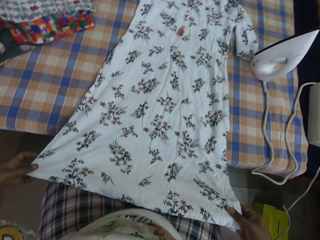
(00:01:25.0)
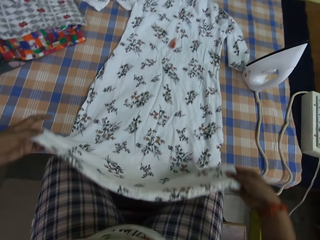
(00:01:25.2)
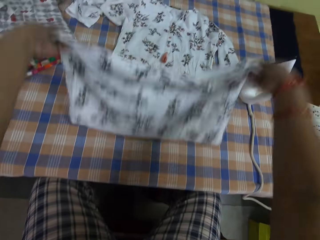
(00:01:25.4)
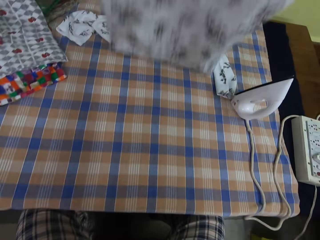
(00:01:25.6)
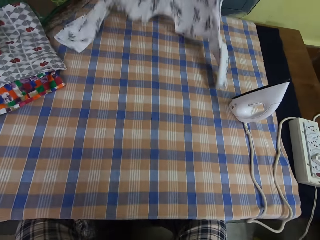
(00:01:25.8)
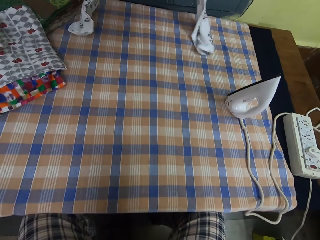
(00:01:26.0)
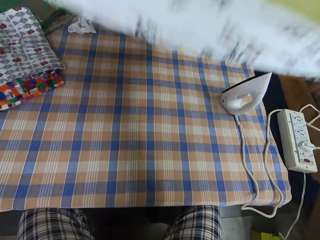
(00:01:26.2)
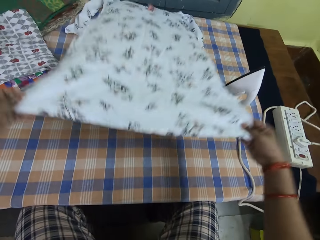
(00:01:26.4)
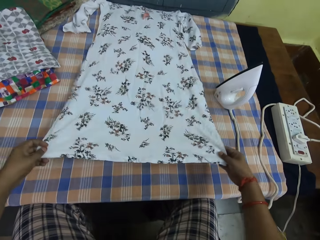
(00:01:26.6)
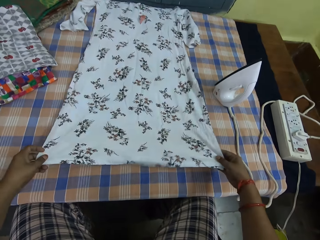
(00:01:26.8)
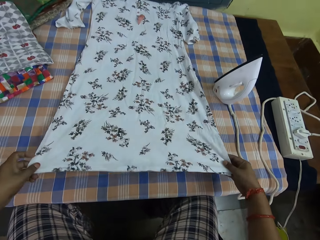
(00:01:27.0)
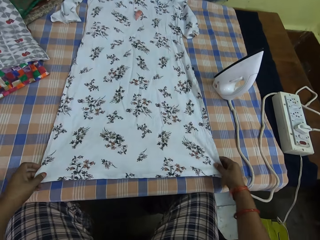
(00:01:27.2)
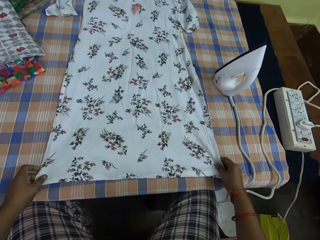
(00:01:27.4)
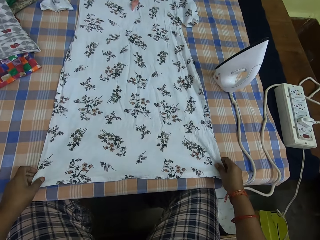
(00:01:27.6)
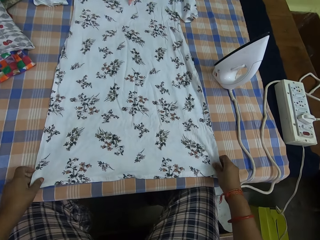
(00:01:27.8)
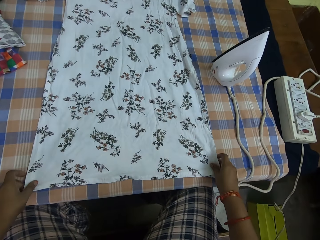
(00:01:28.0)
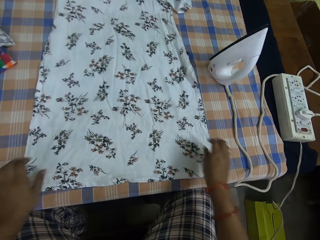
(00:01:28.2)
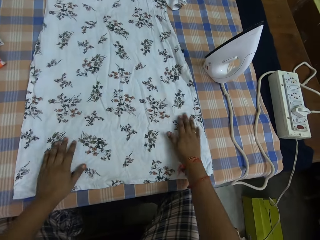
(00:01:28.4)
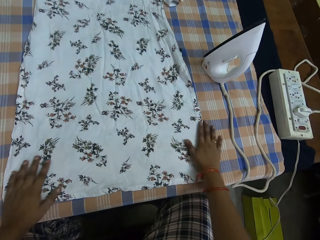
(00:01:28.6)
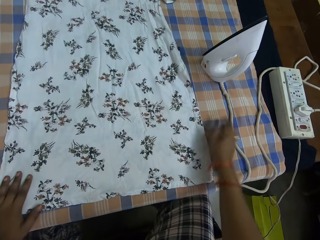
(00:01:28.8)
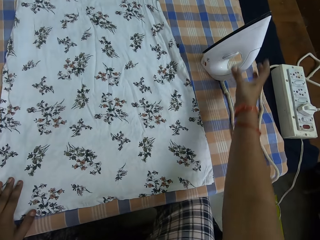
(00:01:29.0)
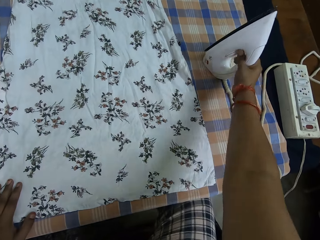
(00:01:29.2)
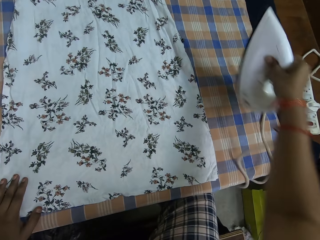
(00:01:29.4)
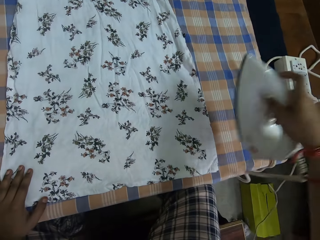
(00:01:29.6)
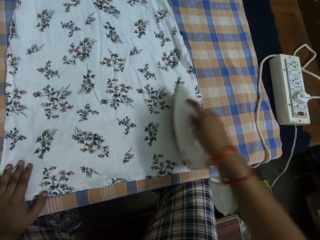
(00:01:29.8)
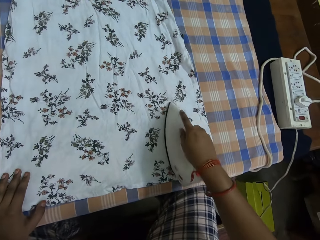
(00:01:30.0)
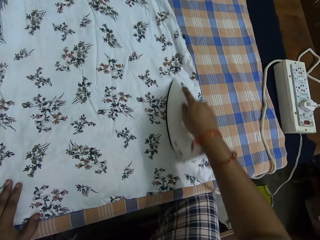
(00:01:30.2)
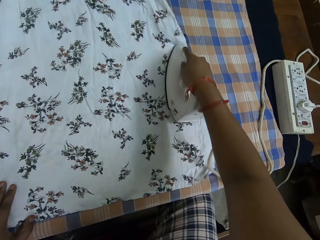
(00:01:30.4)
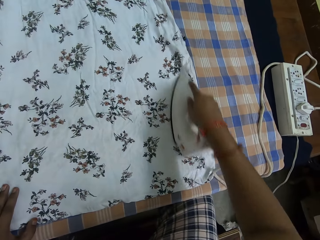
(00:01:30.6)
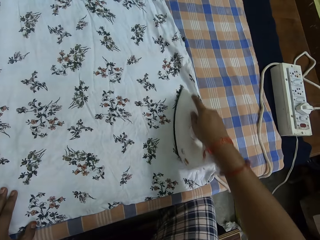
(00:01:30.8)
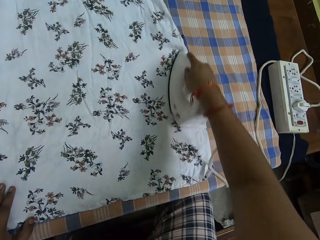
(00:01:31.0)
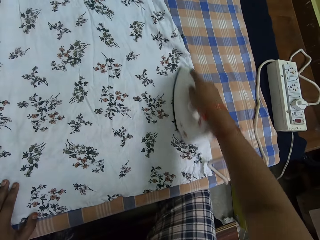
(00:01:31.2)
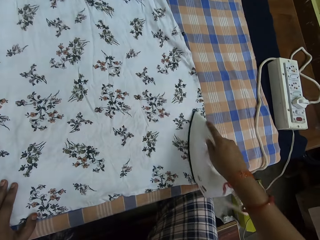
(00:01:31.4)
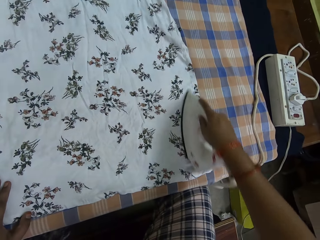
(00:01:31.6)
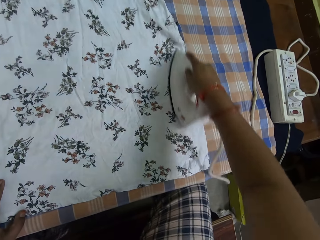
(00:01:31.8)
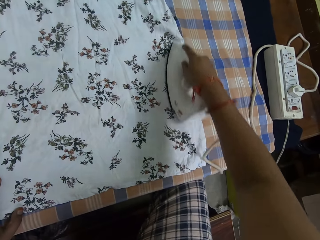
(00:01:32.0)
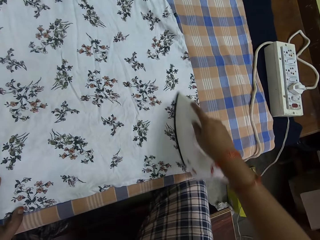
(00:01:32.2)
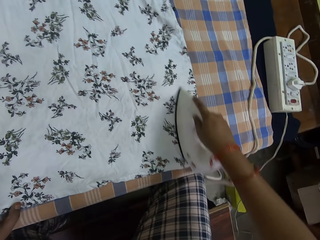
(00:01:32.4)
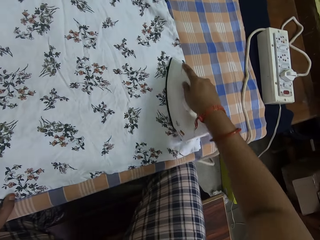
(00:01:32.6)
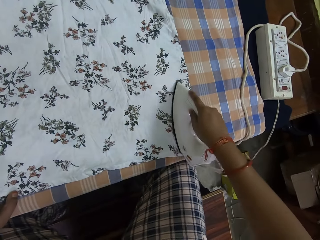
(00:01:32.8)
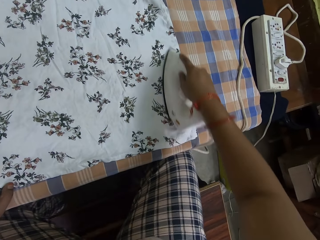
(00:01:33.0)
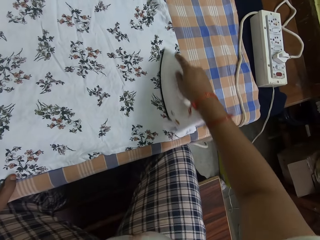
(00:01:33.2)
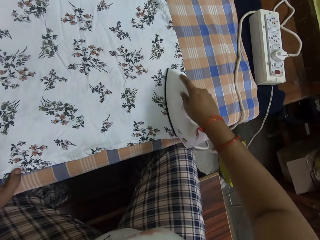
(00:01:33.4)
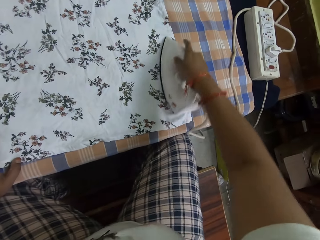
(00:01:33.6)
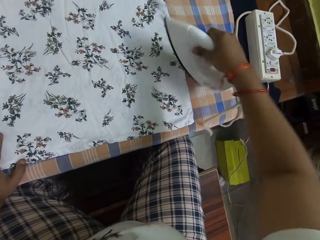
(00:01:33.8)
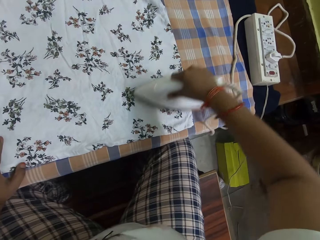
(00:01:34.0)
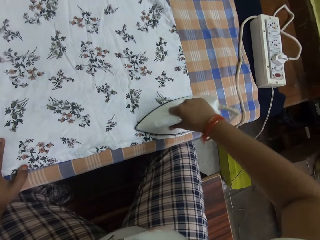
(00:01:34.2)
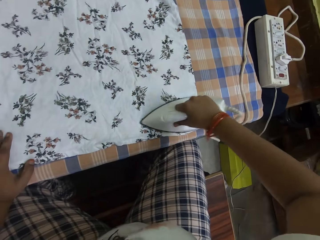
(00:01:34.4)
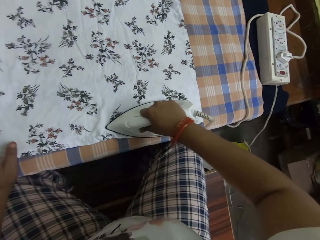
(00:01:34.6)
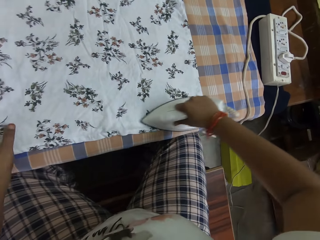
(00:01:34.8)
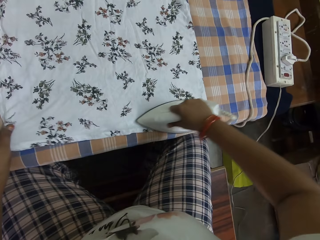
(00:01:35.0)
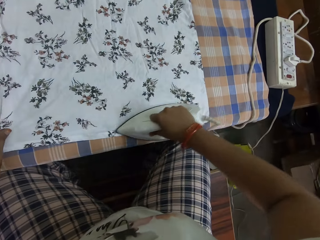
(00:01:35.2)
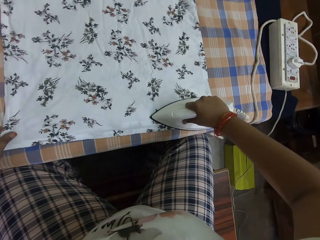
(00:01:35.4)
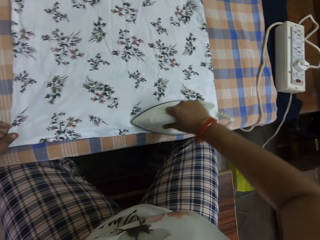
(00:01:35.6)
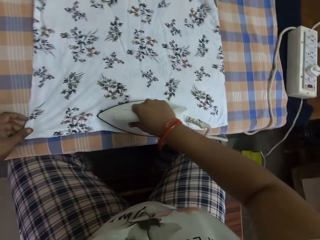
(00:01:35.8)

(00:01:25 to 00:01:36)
The camera wearer lifts up the cloth. They put down the cloth. They adjust the cloth. They pick up the iron from the iron table. They iron the dress with the iron.

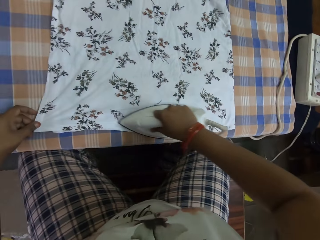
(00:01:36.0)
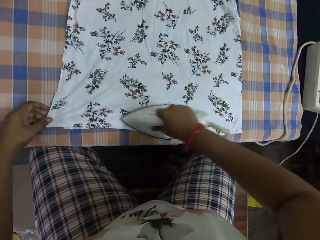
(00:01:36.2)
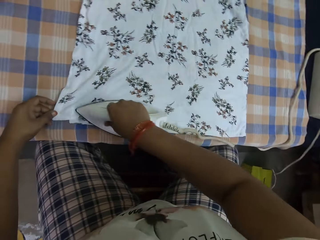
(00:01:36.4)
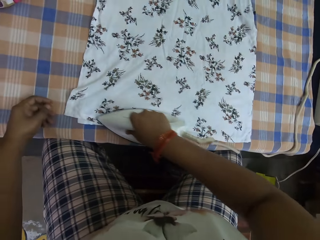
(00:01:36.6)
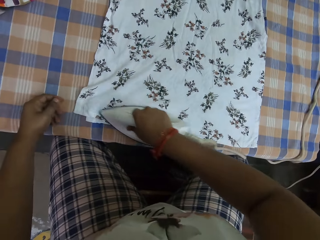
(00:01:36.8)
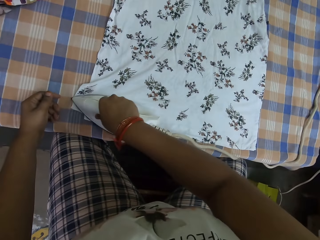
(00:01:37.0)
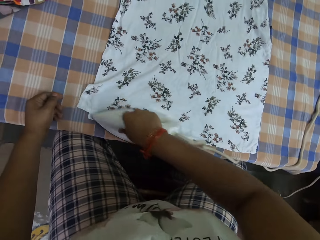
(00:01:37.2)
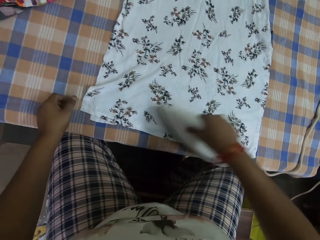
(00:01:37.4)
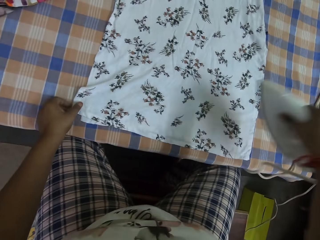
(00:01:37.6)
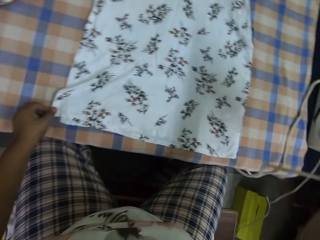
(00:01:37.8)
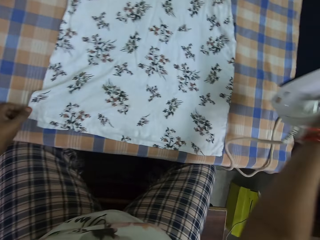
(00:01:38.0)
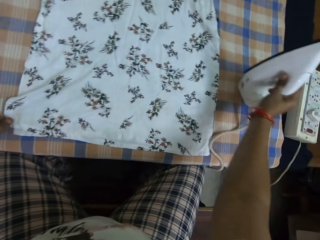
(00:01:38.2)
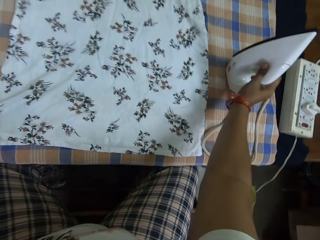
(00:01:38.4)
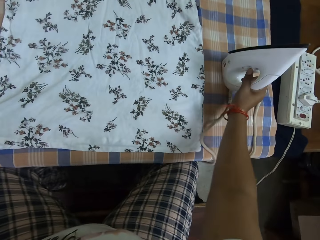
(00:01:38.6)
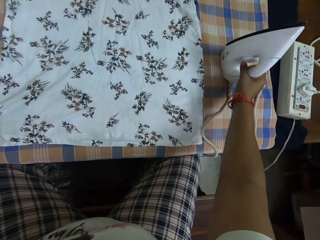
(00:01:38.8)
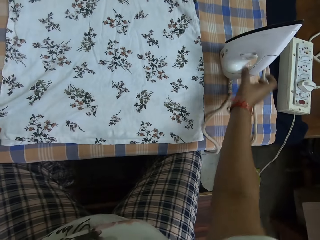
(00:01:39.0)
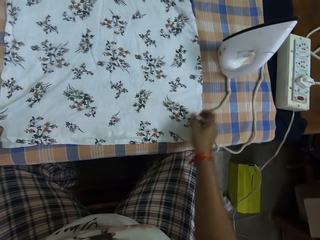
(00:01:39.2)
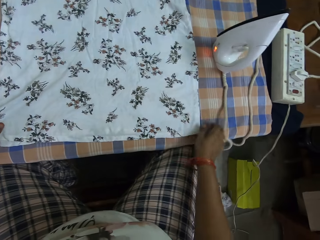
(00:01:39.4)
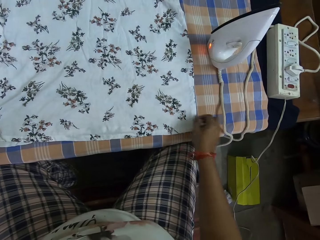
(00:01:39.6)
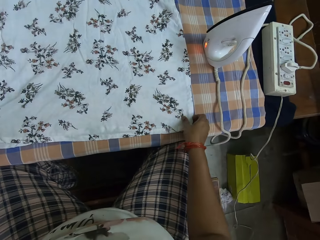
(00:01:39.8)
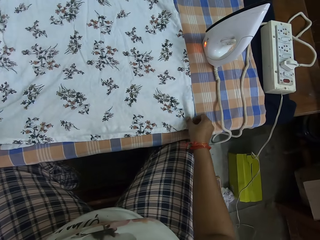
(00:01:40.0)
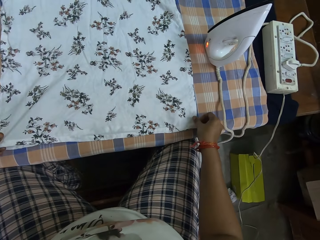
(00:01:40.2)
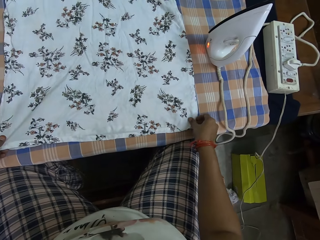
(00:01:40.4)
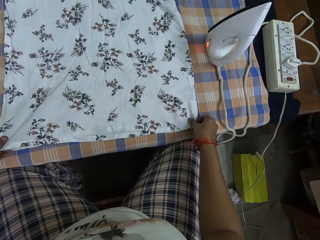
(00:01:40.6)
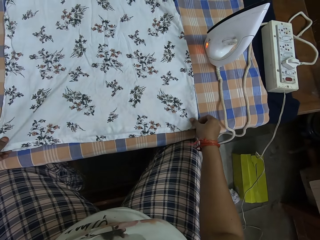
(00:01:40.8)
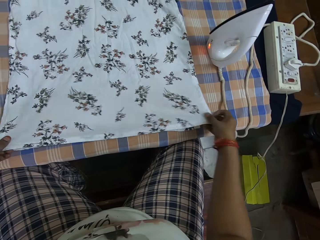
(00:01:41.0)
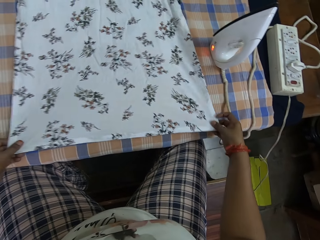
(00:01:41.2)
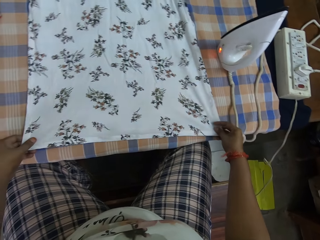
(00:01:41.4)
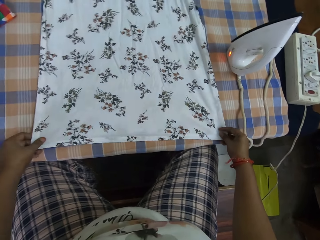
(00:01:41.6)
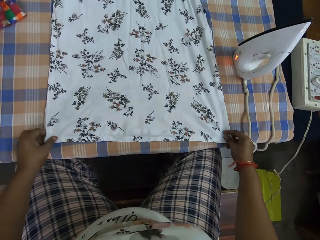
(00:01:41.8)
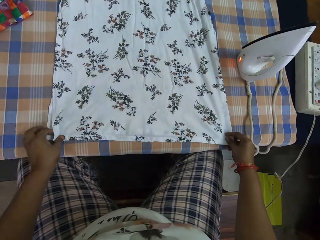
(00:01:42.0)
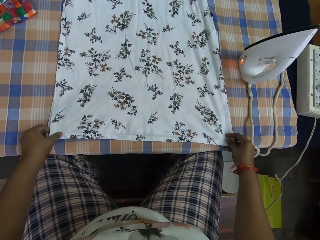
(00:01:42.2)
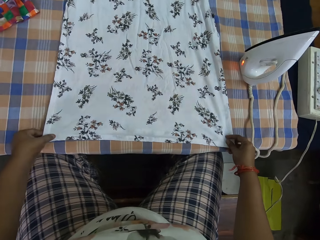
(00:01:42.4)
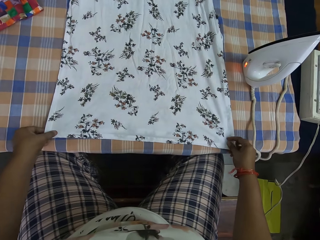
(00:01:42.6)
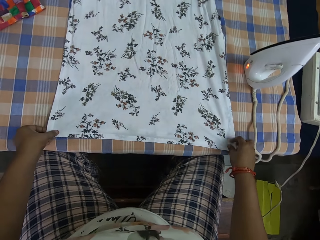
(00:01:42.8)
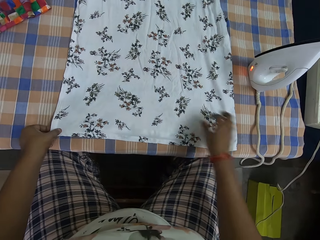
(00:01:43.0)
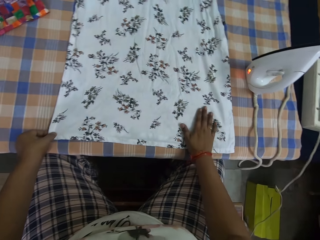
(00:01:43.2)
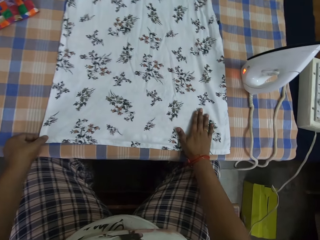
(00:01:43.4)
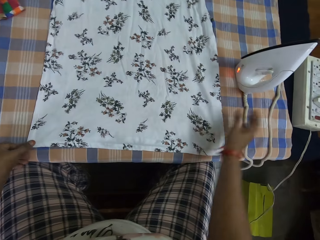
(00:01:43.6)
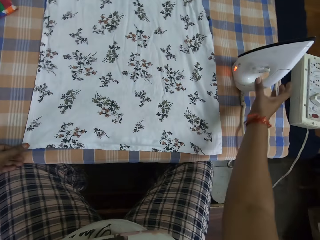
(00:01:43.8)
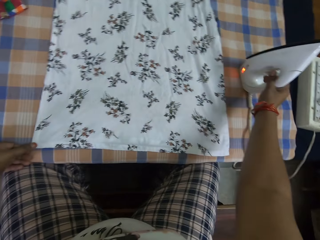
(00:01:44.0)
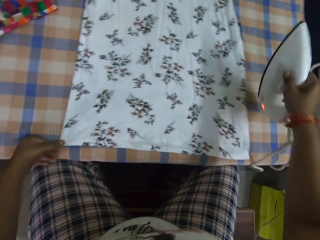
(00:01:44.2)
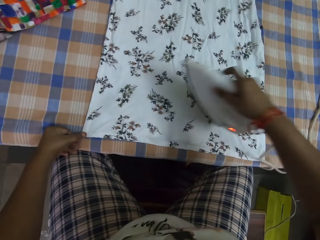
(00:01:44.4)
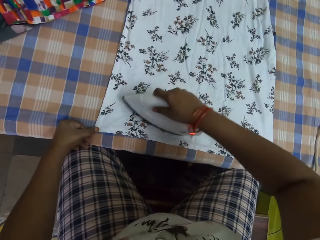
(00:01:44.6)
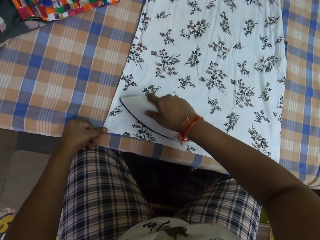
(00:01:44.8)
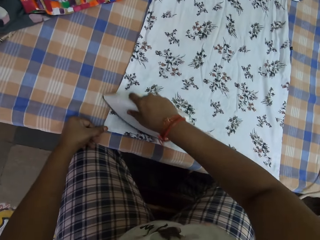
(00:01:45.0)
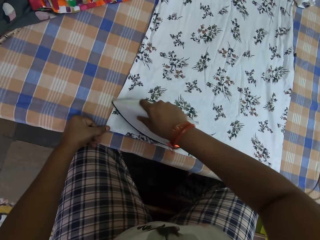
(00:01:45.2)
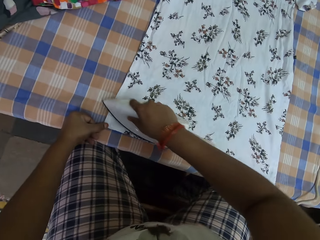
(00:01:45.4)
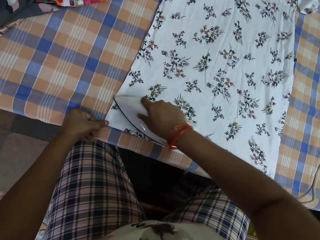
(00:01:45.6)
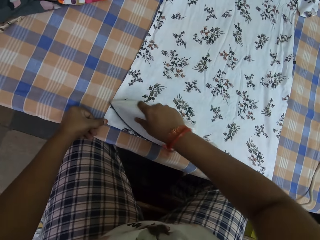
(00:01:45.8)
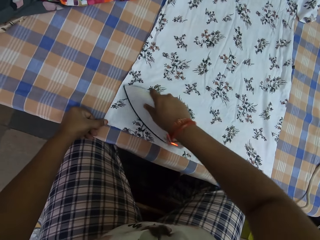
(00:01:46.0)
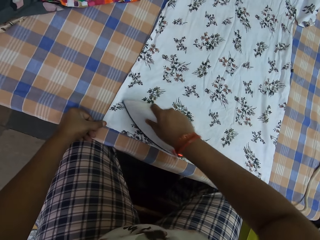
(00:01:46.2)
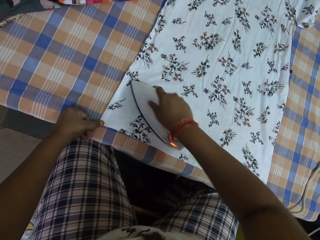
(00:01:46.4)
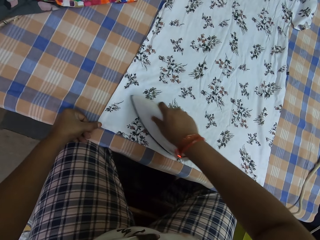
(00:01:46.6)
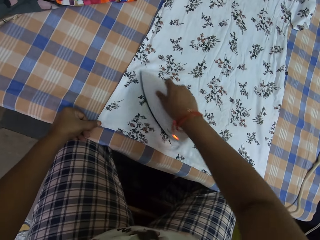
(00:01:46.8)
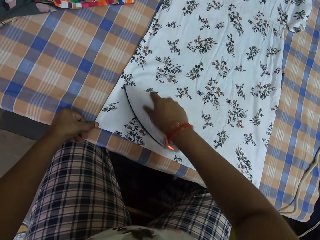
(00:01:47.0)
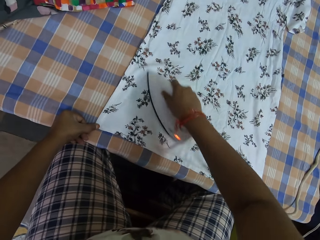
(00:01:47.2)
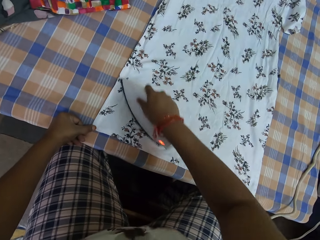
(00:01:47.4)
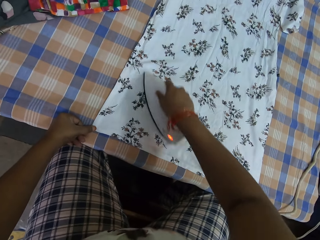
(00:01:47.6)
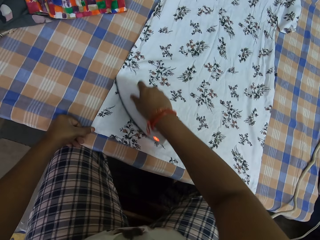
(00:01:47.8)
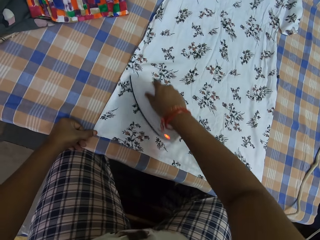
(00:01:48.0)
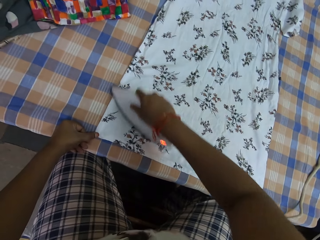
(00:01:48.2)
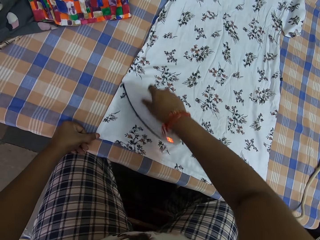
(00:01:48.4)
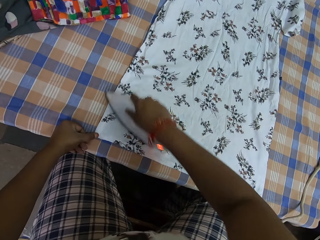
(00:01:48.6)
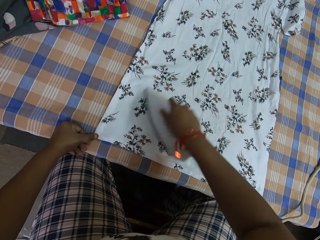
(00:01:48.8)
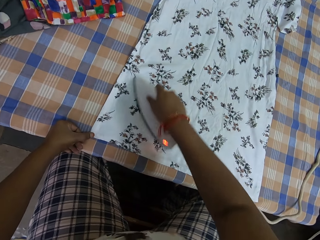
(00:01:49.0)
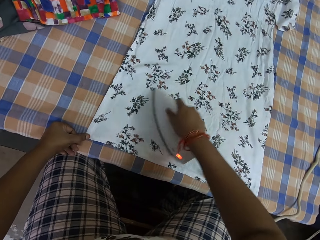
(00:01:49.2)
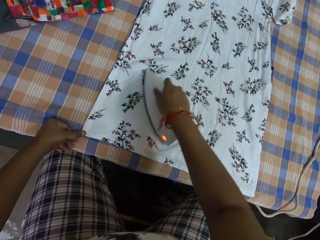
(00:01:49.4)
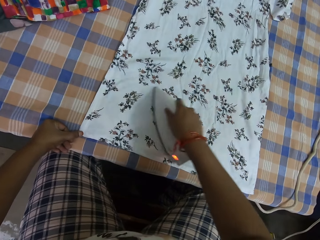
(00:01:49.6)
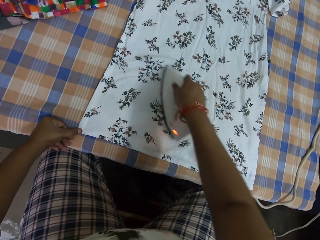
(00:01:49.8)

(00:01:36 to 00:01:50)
The camera wearer places the iron on the iron table. They move the iron box cable. They adjust the dress with both hands. They feel the dress. They pick up the iron from the iron table. They iron the dress with the iron.
